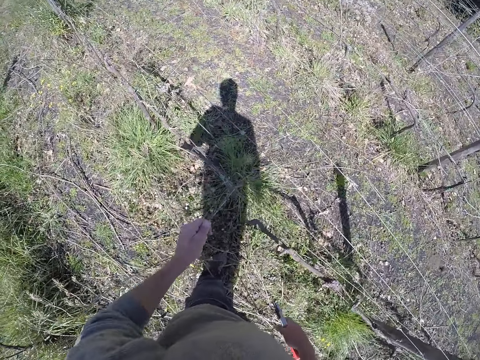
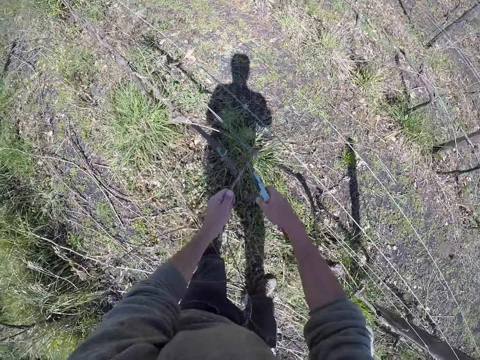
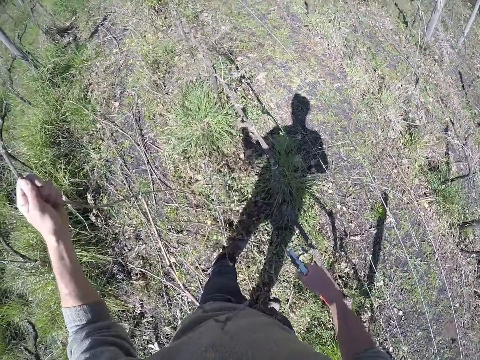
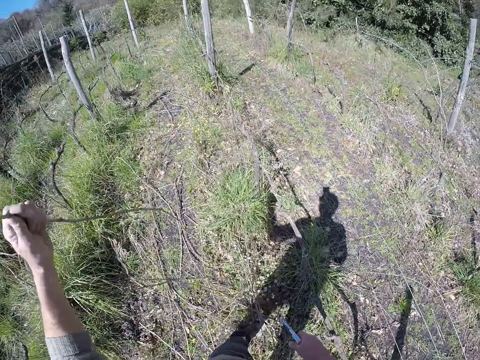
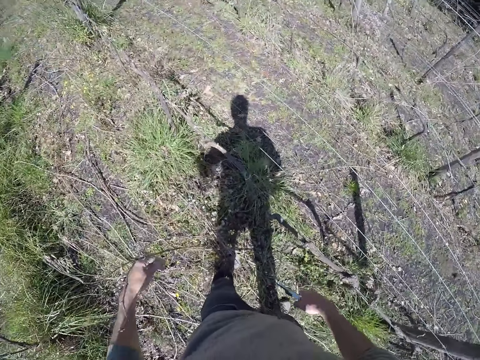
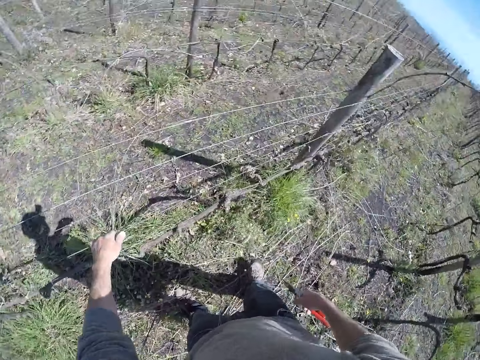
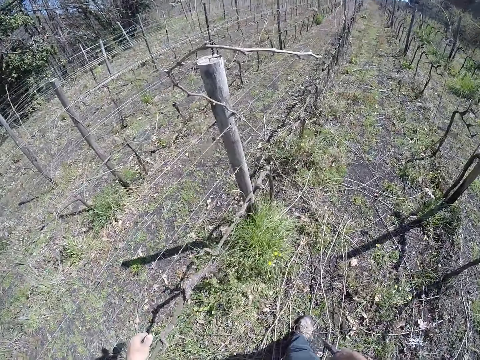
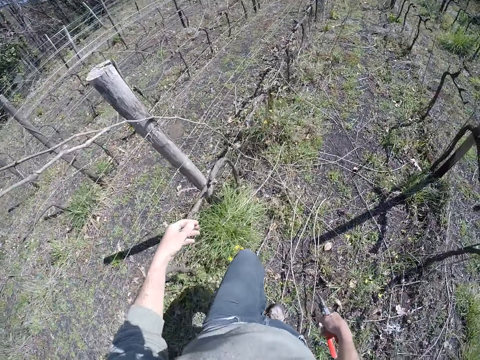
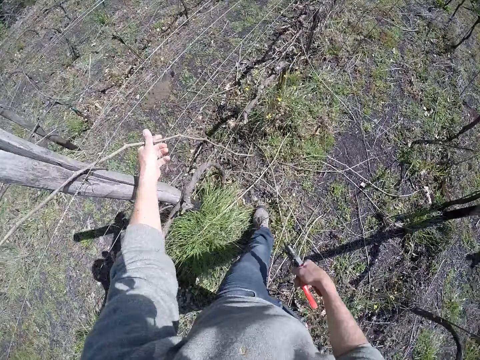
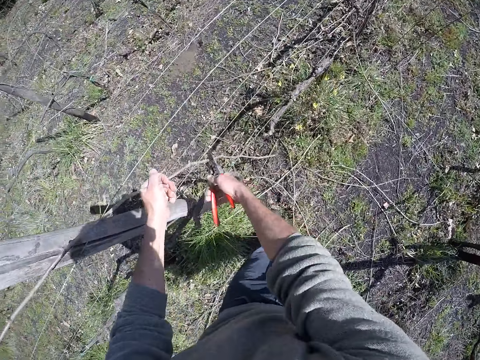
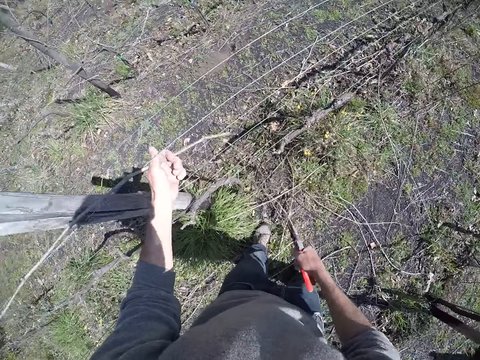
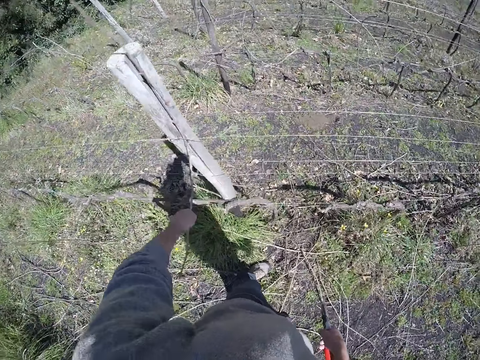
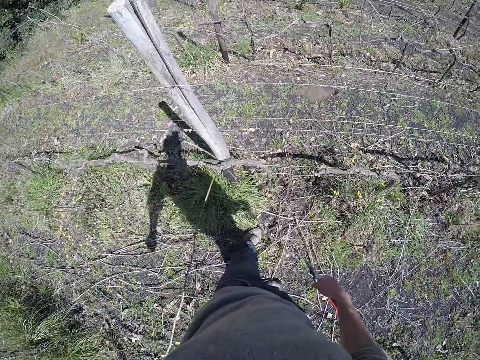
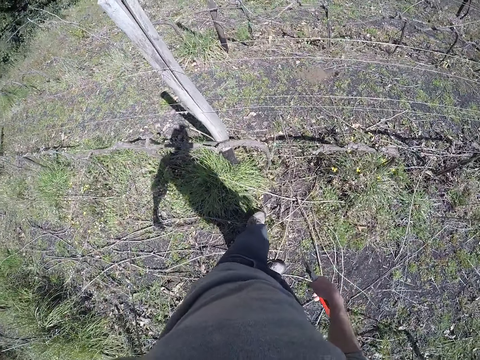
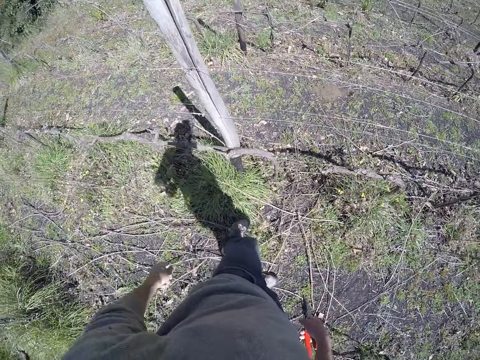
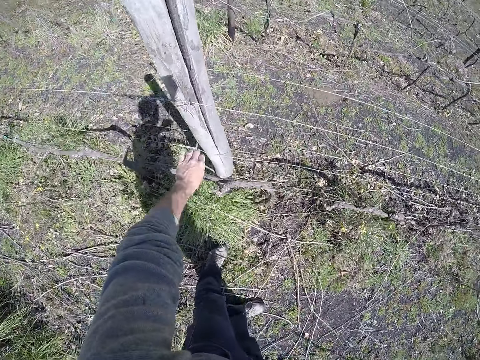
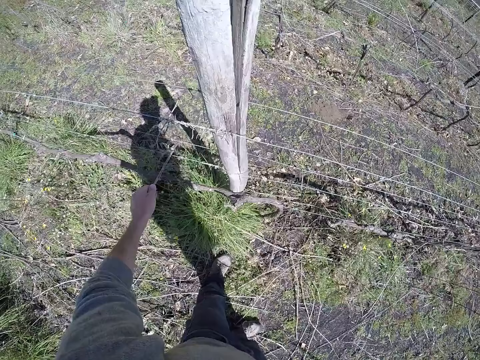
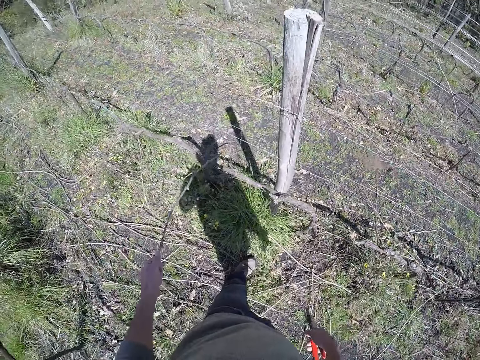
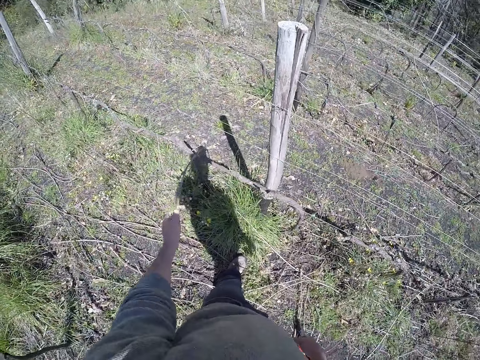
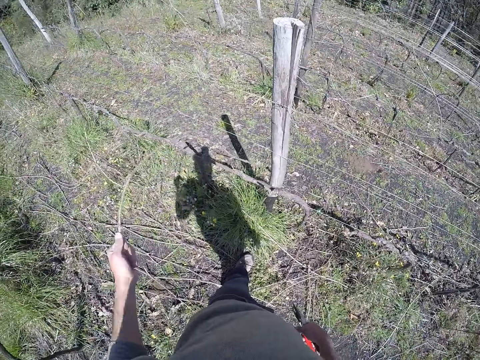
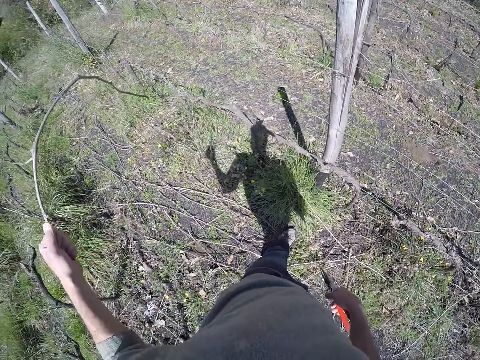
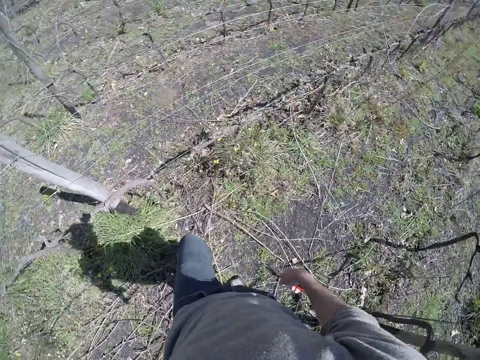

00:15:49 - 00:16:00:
The camera wearer cuts the dry stick with the pair of pruning shears. He drops the dry sticks on the ground with his left hand. He holds the wire mesh with the left hand. He looks around. He holds a dry stick on the wire fence with his left hand. He moves a bit. He cuts the dry stick with the pair of pruning shears. He drops wood down. He pulls the dry stick from the wire fence with his left hand. He drops the dry stick on the ground with his left hand. He moves a dry stick from the wire fence to the ground with his left hand. He holds the wood with the left hand and pulls the wood with the left hand.

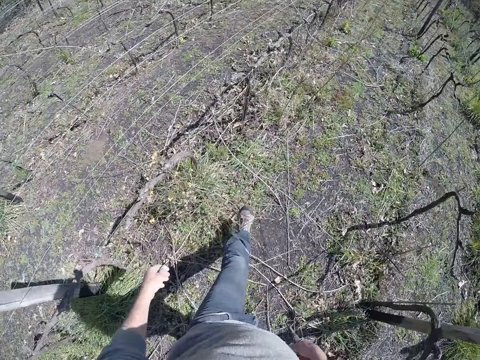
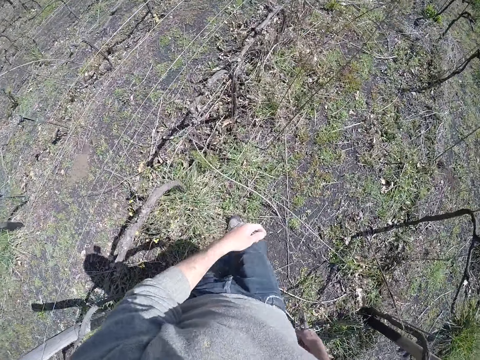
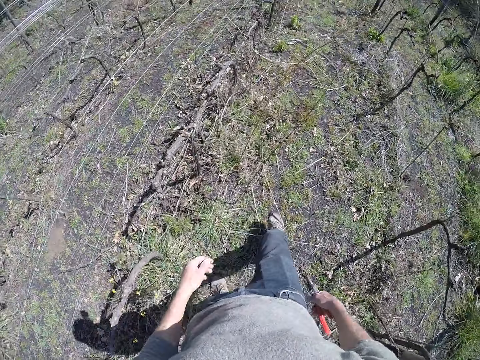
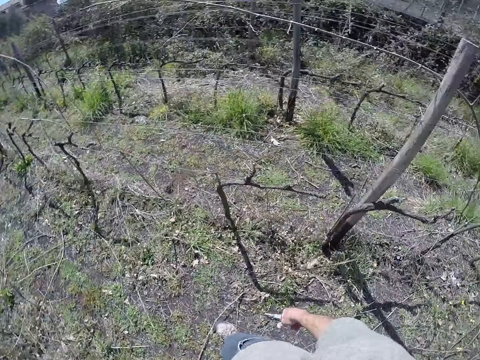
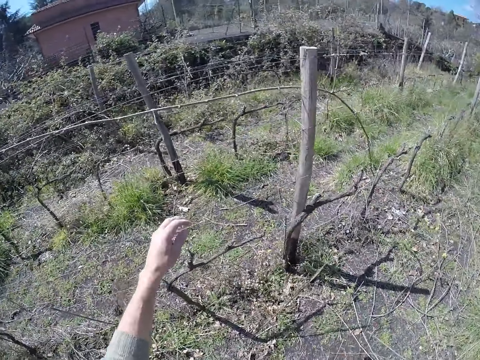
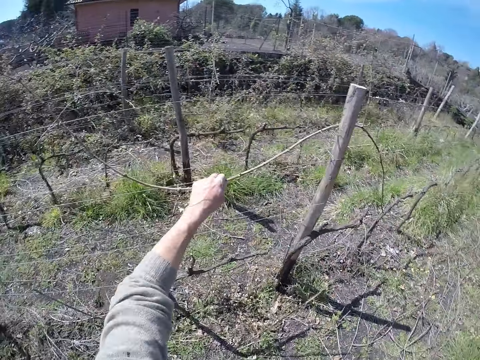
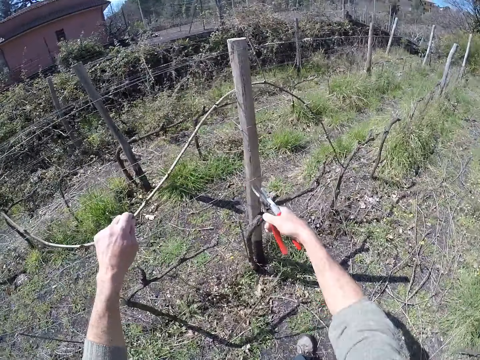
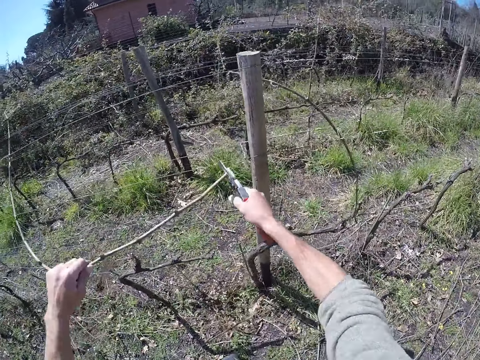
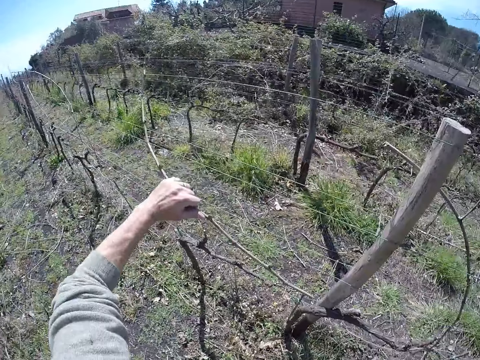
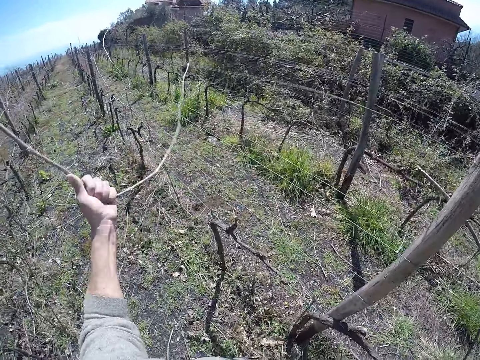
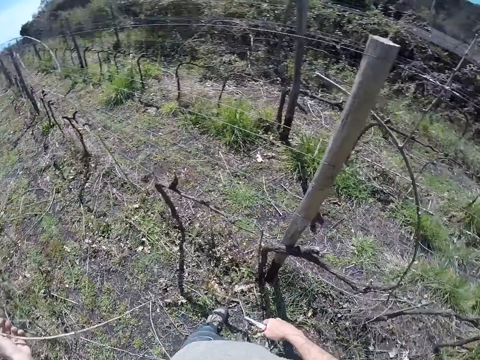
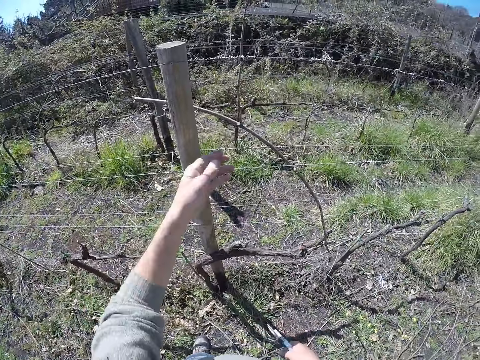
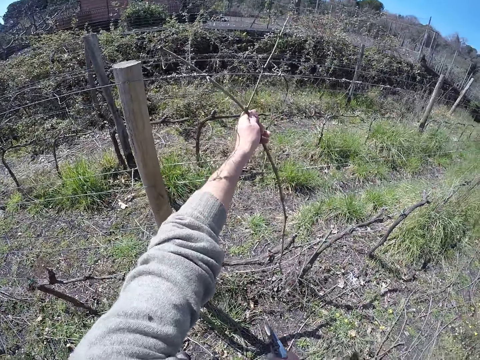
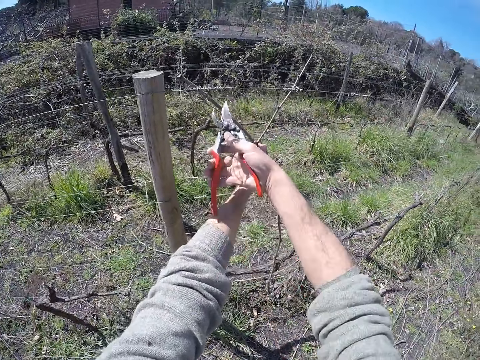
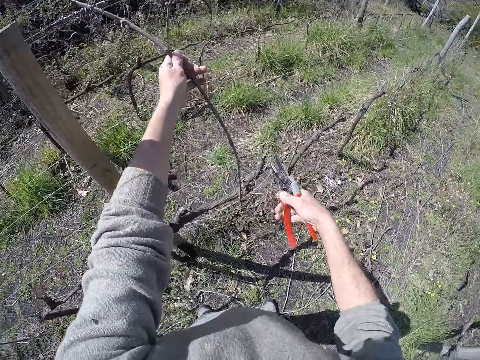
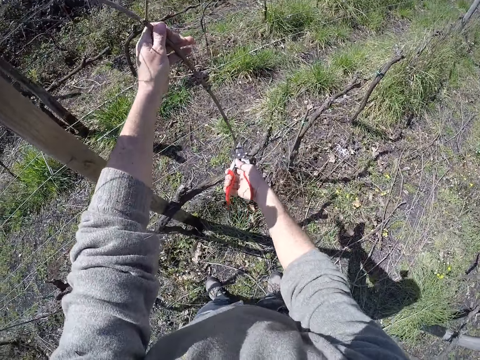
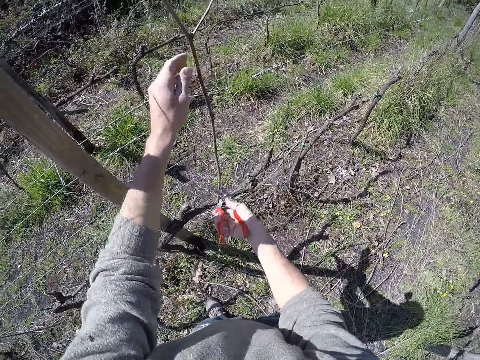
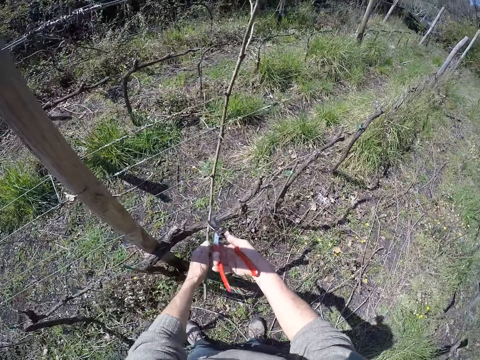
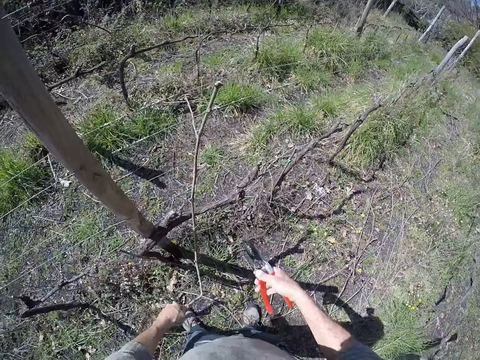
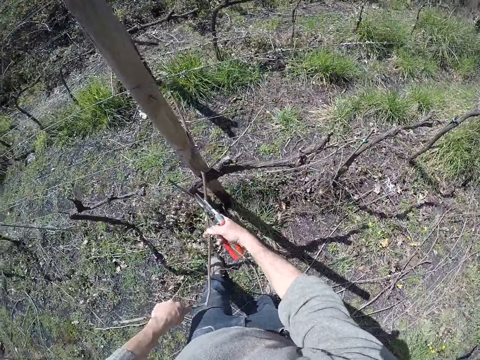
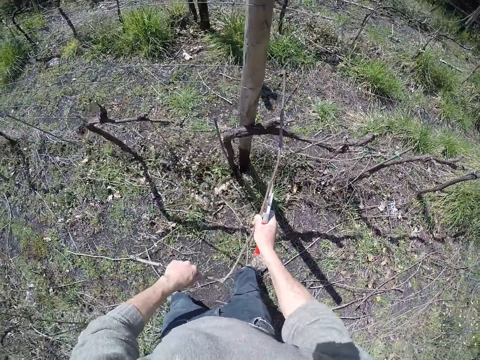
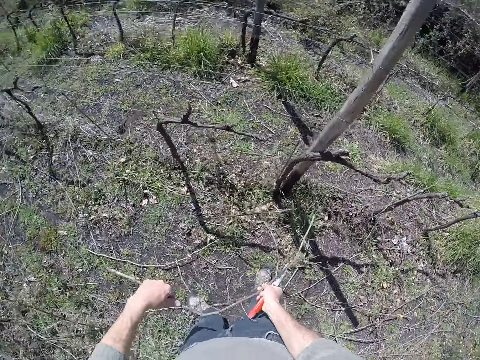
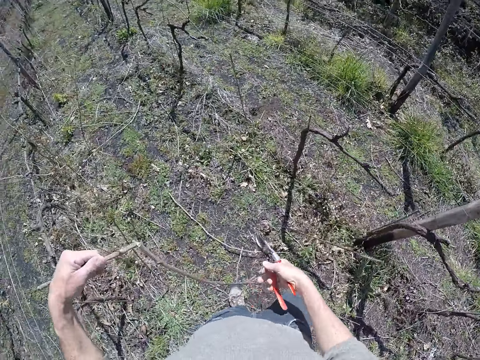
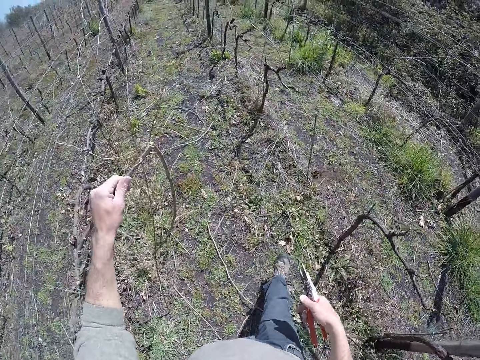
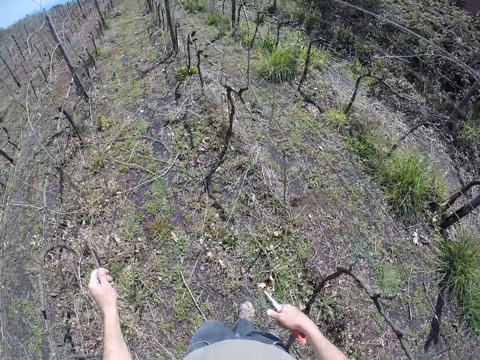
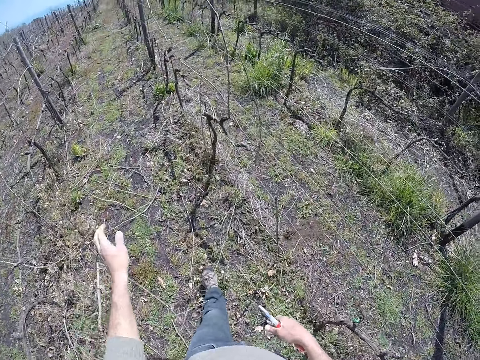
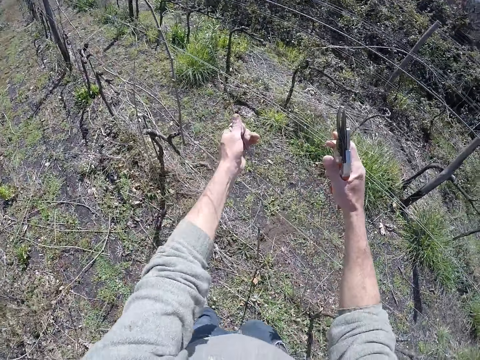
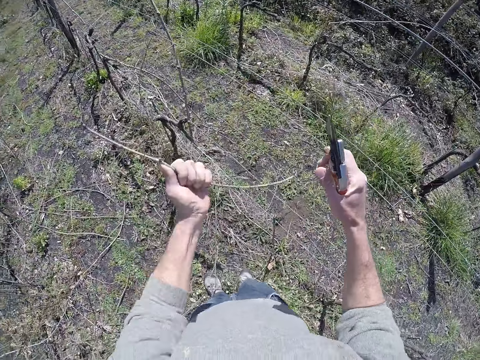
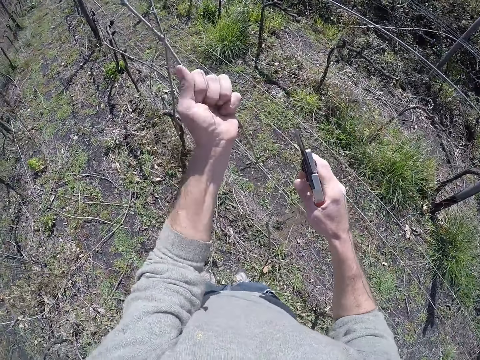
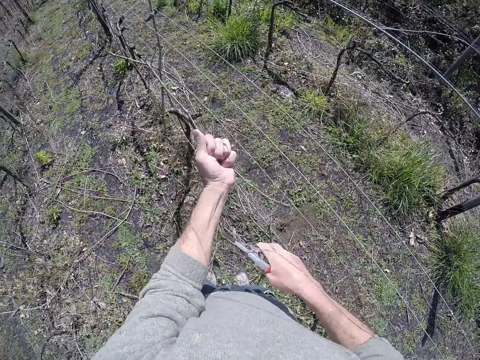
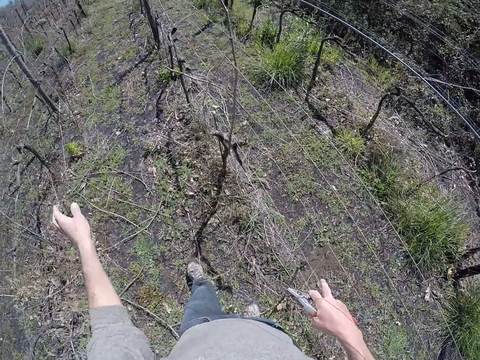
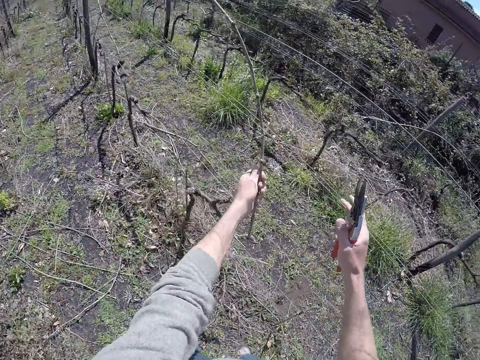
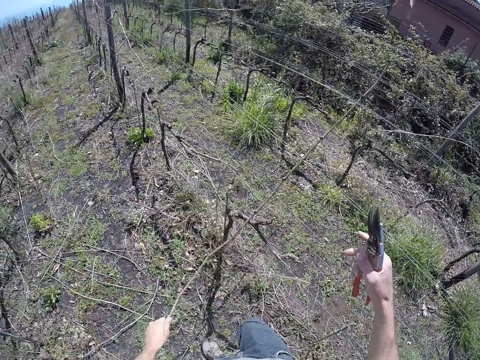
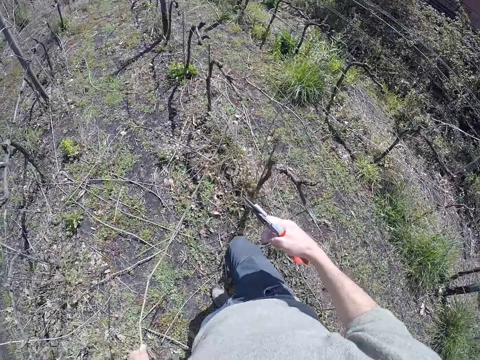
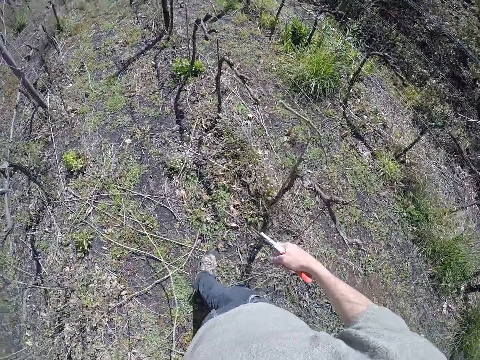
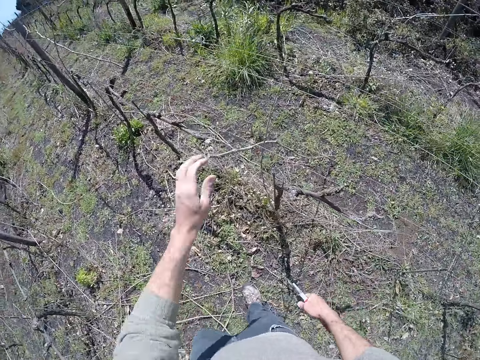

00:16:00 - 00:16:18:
The camera wearer drops wood with the left hand. He moves a step ahead. He moves the wood with the right leg. He stretches his hand. He pulls a dry stick from the wire fence with his left hand. He holds the wood with the left hand. He cuts the dry stick with the pair of pruning shears. He moves a dry stick from the wire fence to the ground with his left hand. He pulls the wood with the left hand. He drops the dry stick on the ground with his left hand. He holds a dry stick on the wire fence with his left hand. He cuts the dry stick with the pair of pruning shears. He cuts the dry stick with the pair of pruning shears again. He breaks the dry stick with his left hand. He holds the wood with the left hand. He pulls the dry stick from the wire fence with his hands. He holds the wood with both hands. He drops the dry stick on the ground with his left hand. He moves some dry sticks from the wire fence to the ground with his left hand. He holds the wood with the left hand, pulls the wood with the left hand, and drops the wood with the left hand. He moves his hand. He holds the wood with the left hand, pulls the wood with the left hand, and drops the wood with the left hand.
